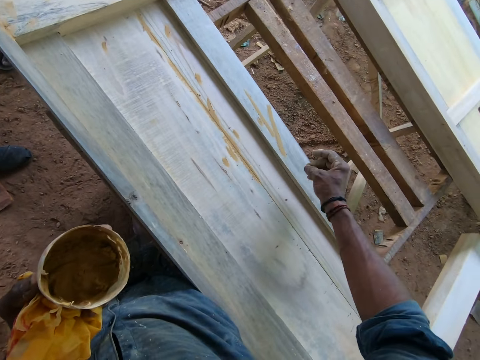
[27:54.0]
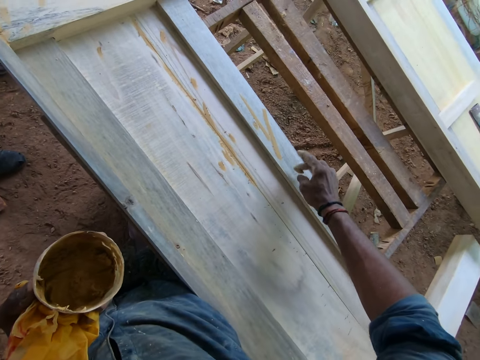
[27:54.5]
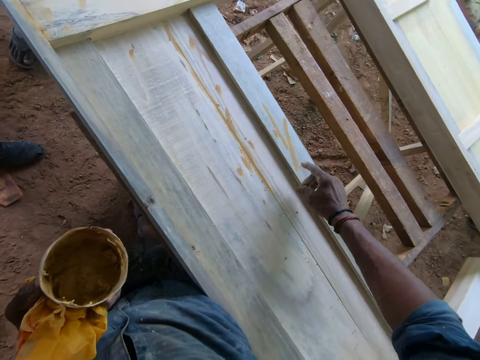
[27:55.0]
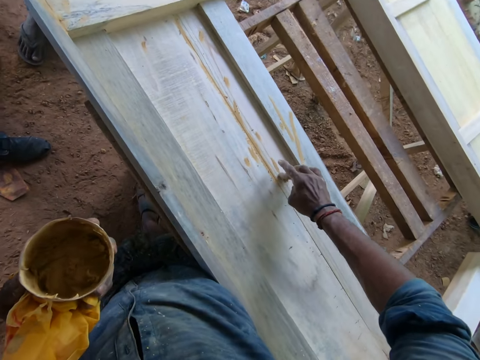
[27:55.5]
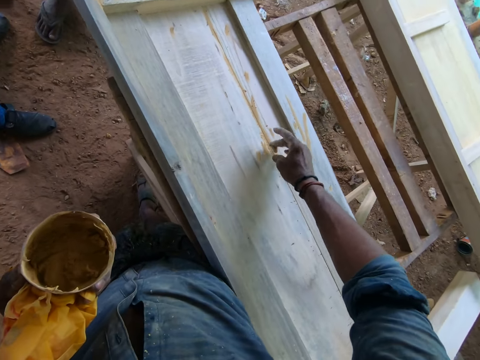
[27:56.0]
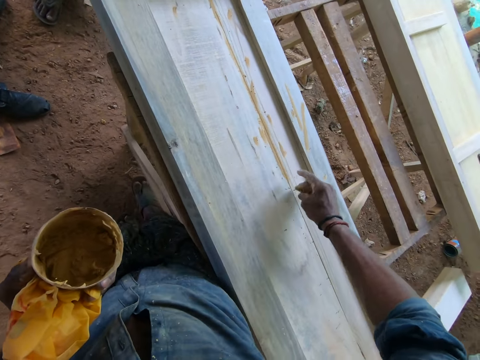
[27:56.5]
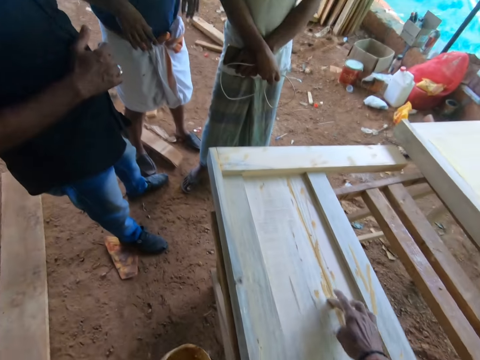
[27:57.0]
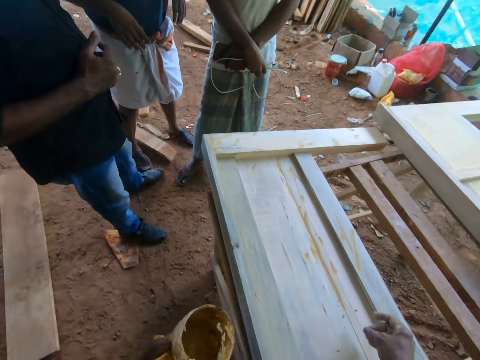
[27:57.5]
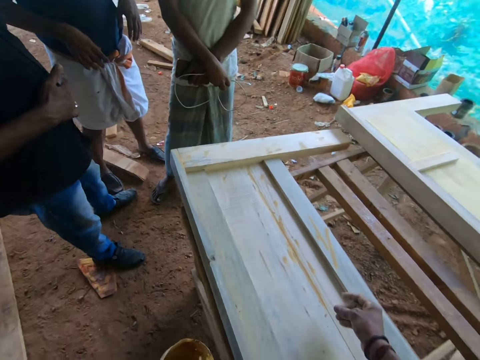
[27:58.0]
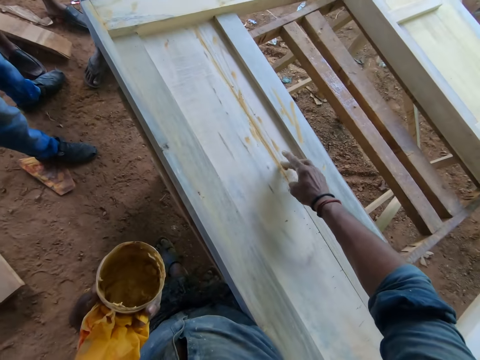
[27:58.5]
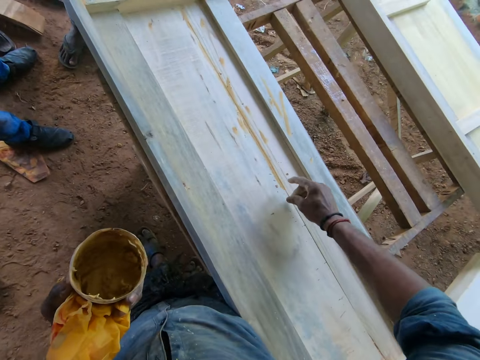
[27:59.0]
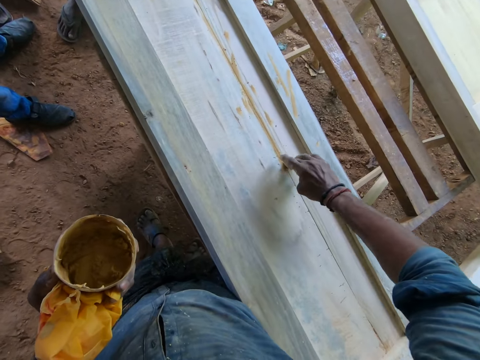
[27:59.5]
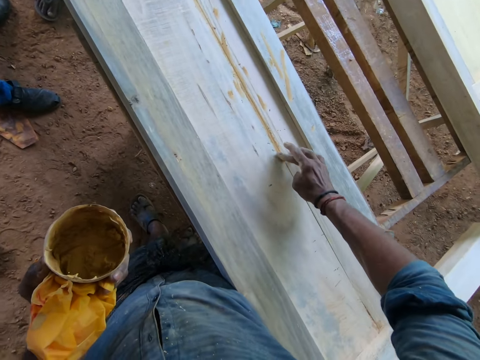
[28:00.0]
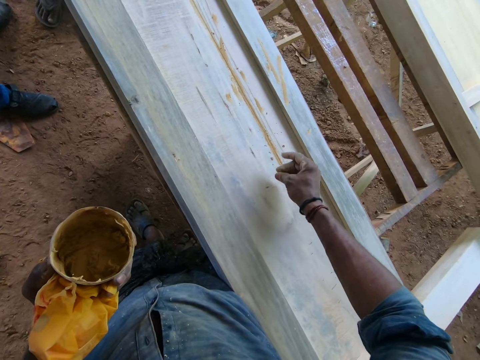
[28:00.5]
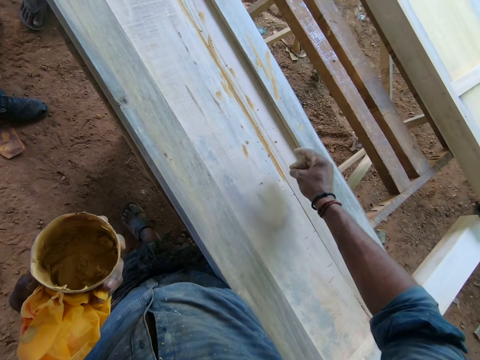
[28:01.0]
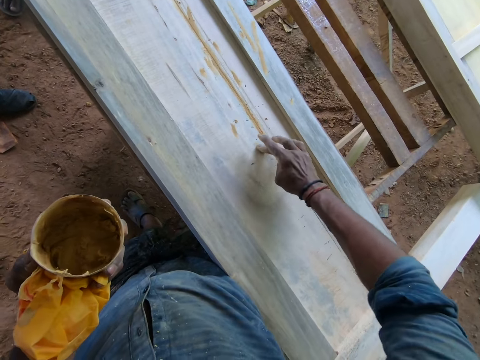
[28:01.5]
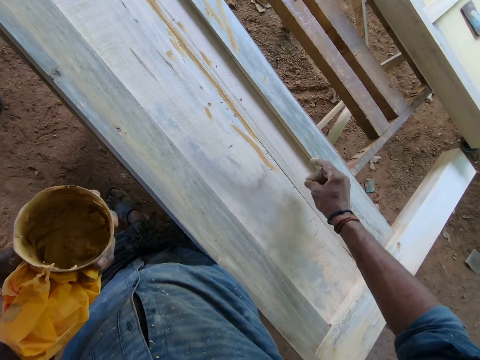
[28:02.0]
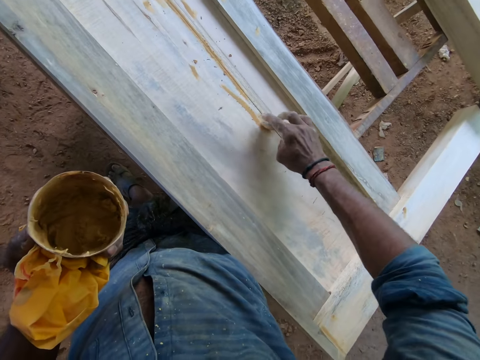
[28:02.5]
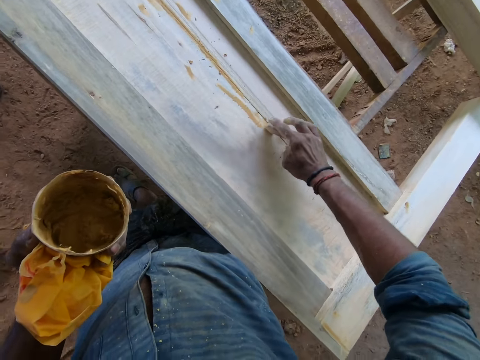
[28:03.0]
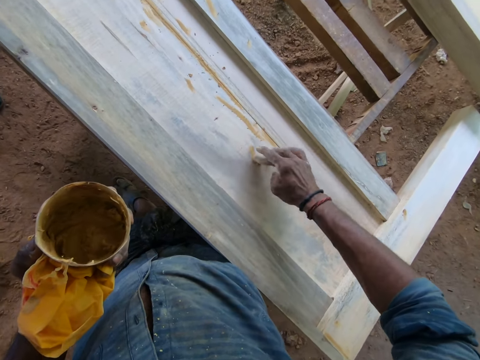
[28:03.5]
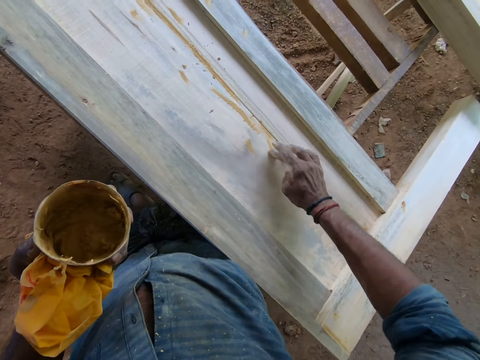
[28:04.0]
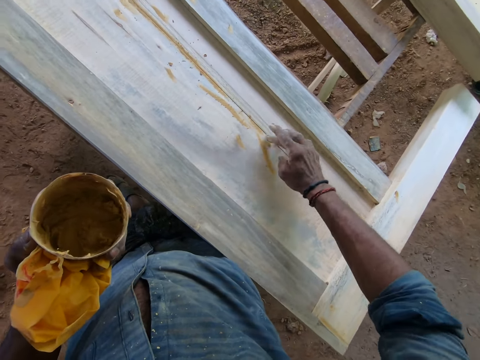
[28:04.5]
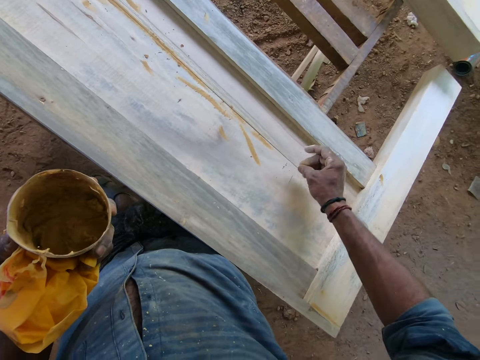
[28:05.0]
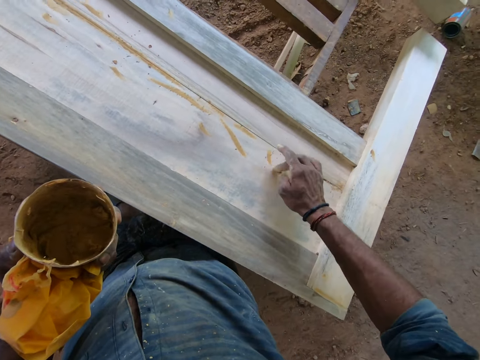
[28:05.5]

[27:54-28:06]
The camera wearer interacts with a man, another man and a third man.

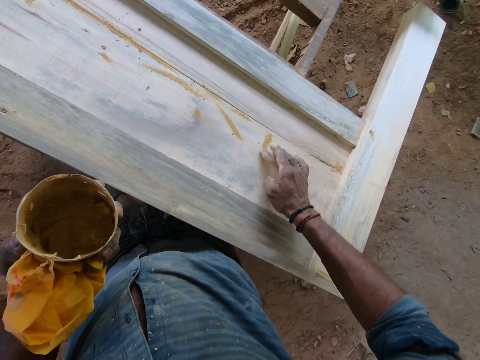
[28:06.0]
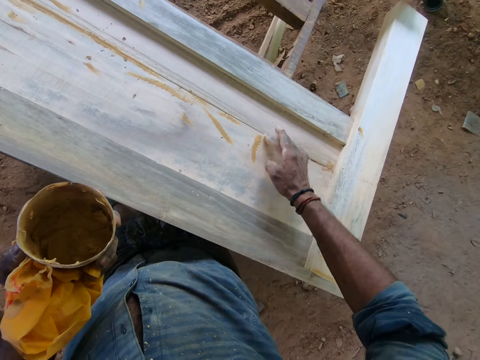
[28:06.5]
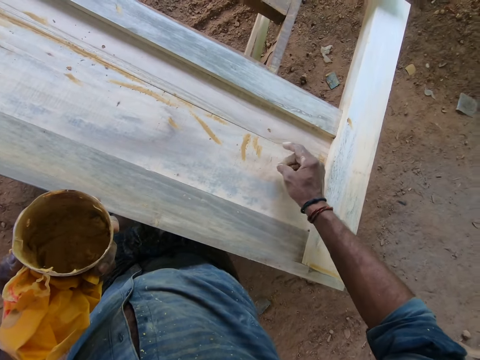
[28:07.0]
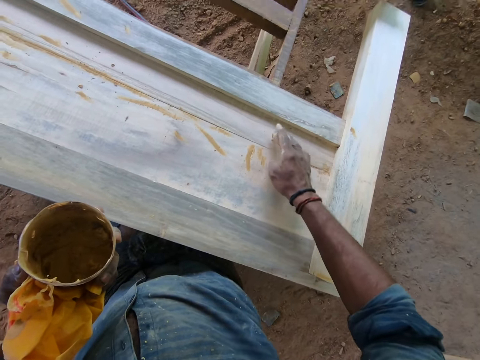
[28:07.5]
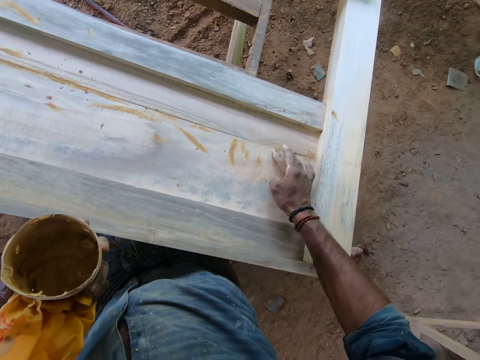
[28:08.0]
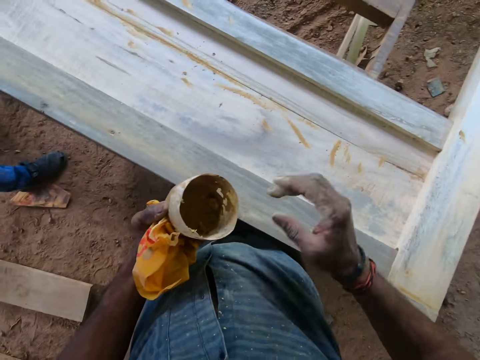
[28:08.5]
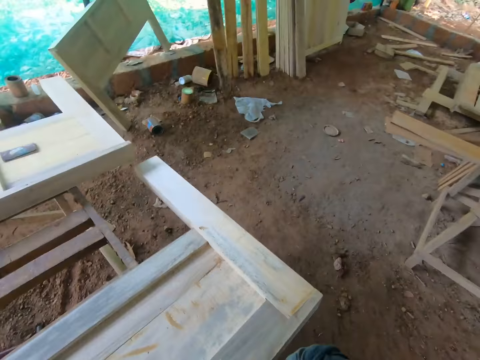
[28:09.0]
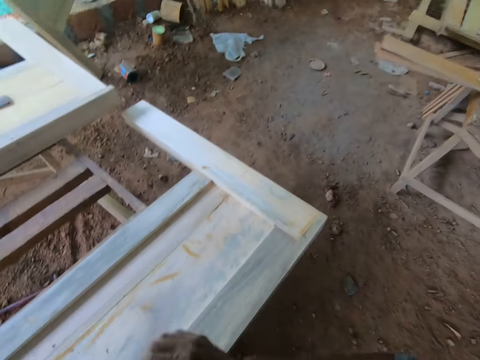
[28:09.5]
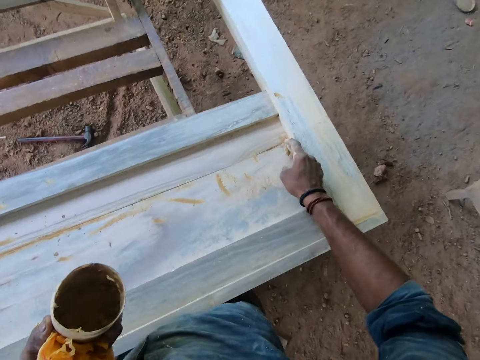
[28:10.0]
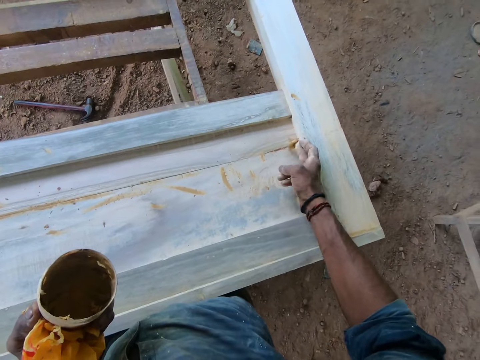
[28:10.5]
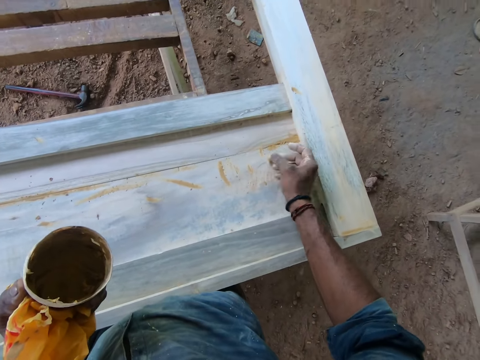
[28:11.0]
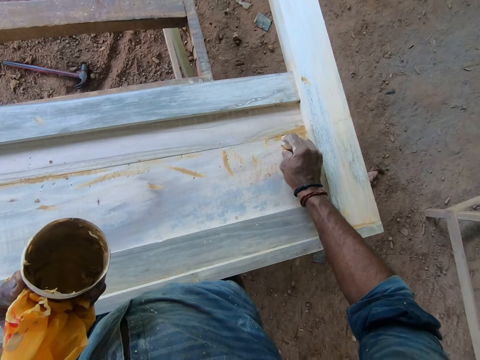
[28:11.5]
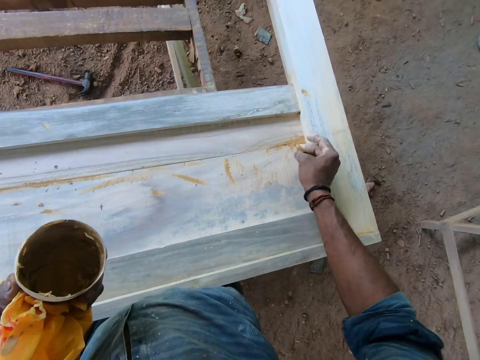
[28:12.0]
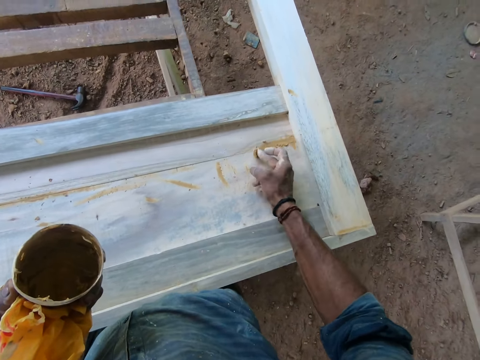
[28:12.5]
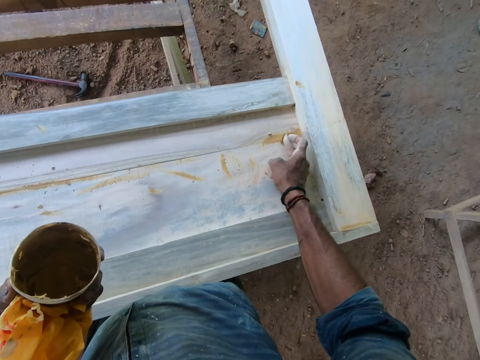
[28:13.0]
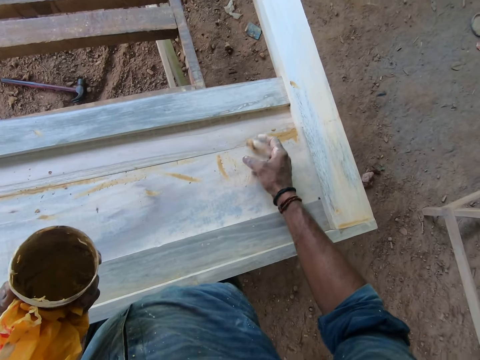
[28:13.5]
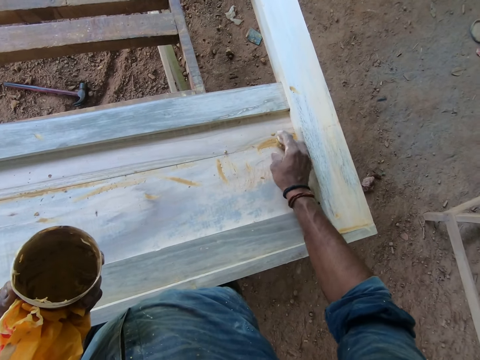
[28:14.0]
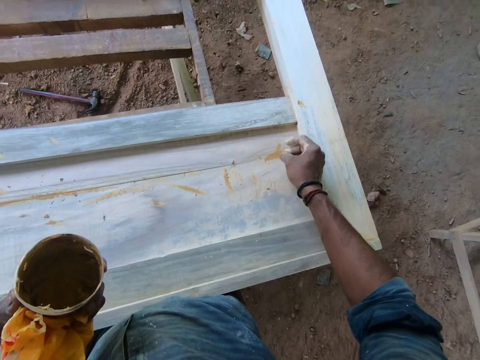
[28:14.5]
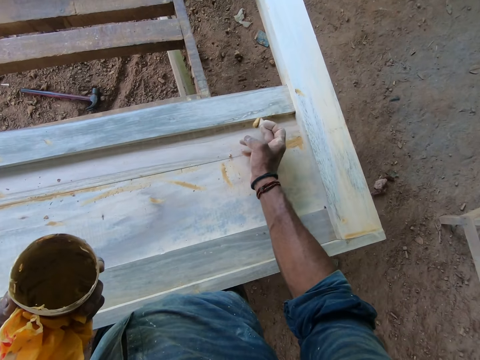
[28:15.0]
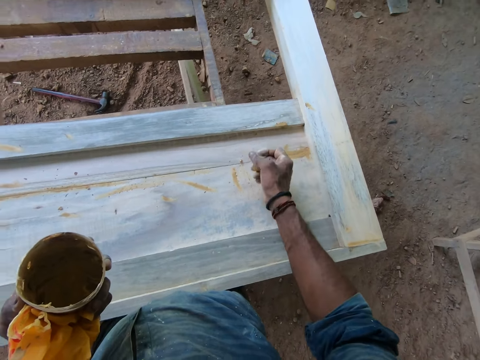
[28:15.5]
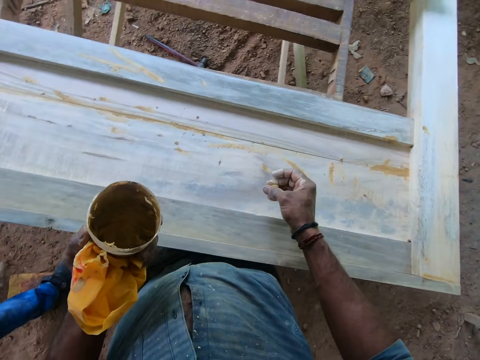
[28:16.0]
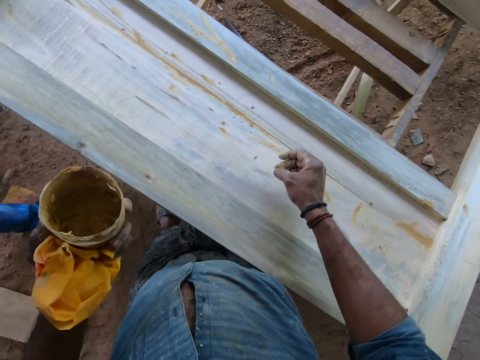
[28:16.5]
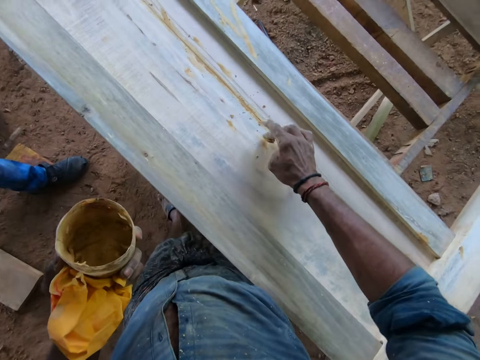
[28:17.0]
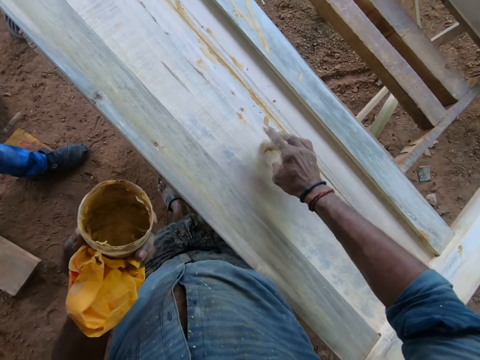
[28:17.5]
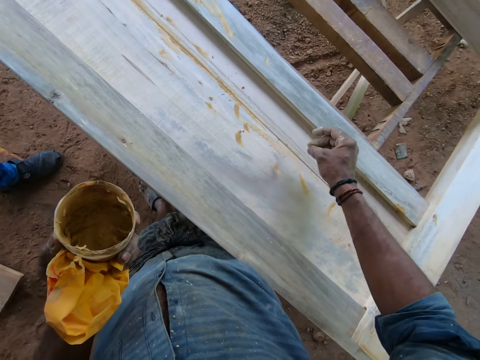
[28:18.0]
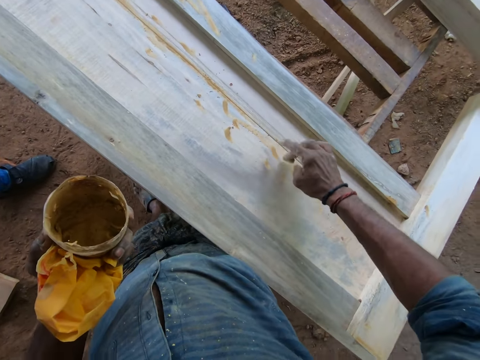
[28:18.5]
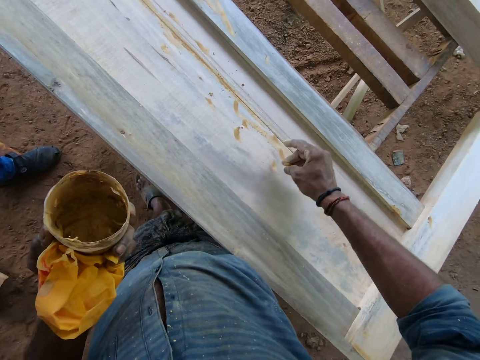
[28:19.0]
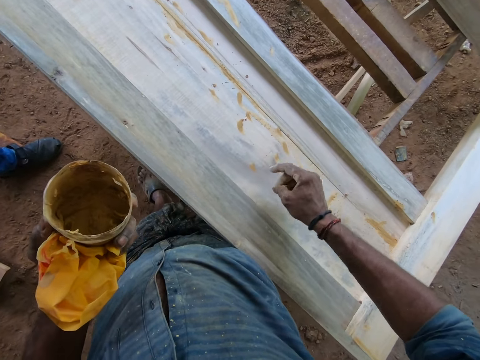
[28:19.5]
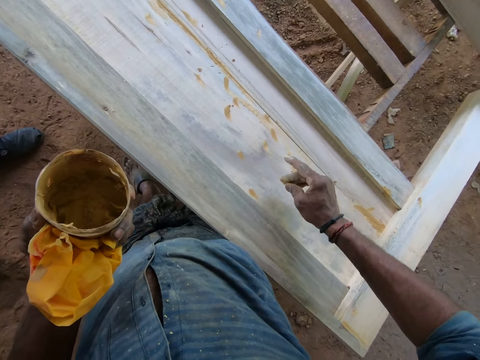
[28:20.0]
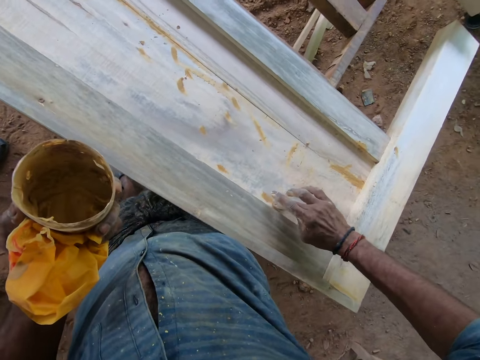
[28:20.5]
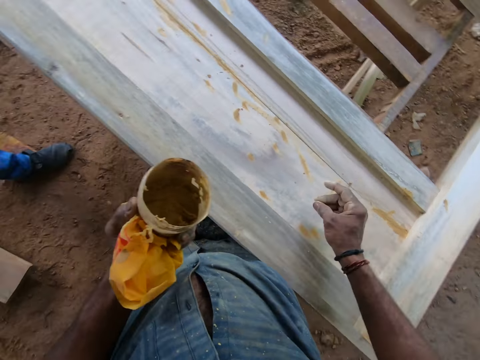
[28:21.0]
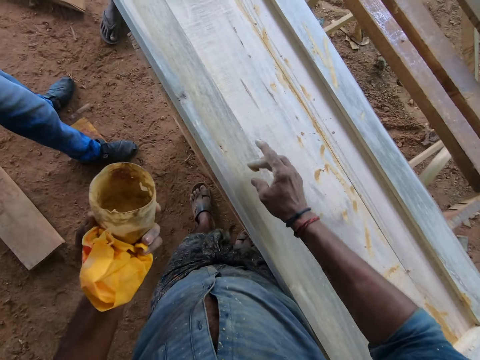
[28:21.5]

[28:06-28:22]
The camera wearer takes gum from the container of gum with his right hand. He puts the gum in his right hand on the piece of furniture.
